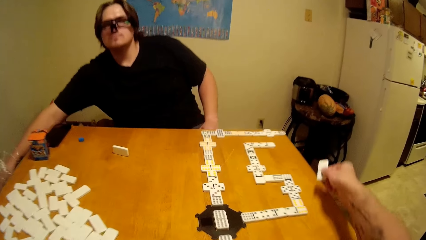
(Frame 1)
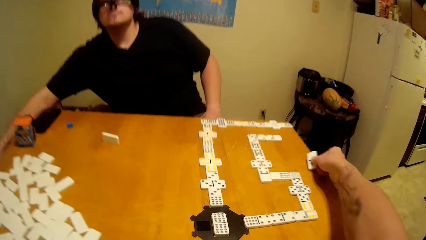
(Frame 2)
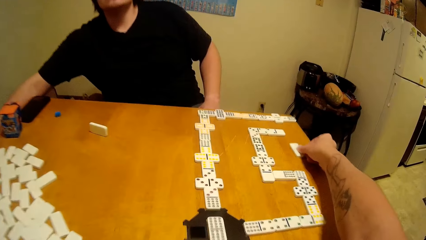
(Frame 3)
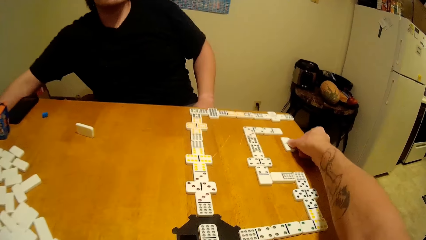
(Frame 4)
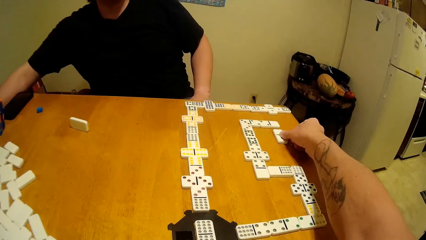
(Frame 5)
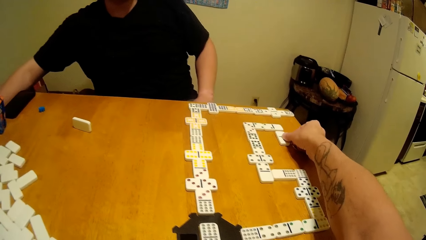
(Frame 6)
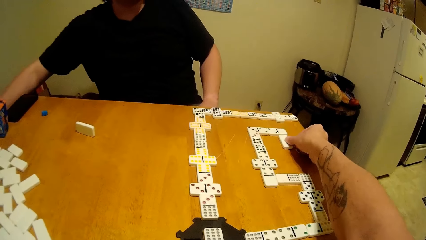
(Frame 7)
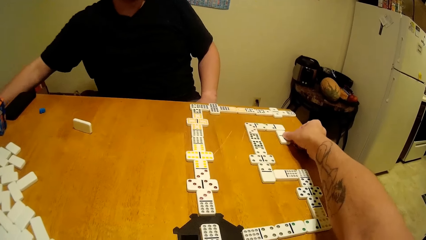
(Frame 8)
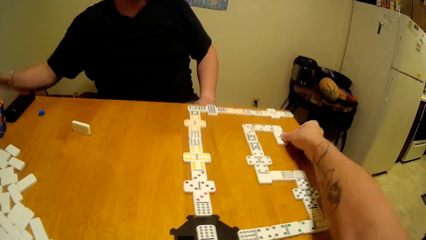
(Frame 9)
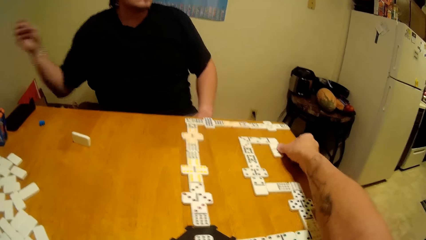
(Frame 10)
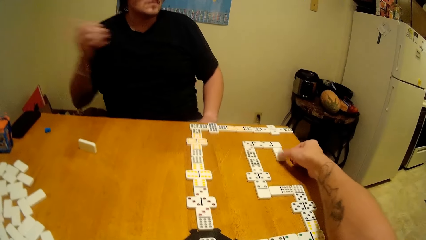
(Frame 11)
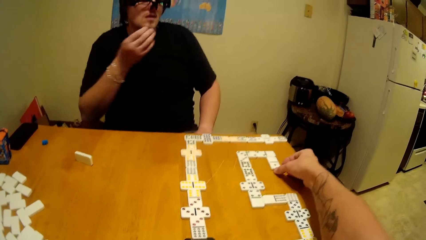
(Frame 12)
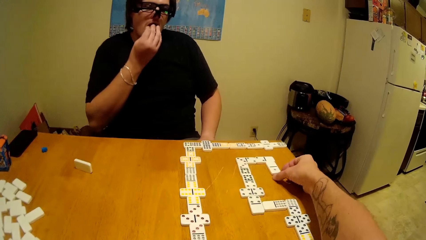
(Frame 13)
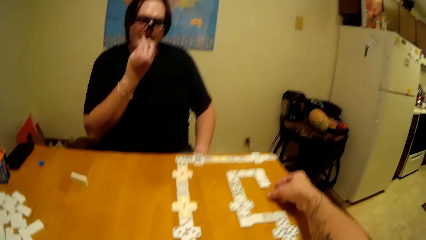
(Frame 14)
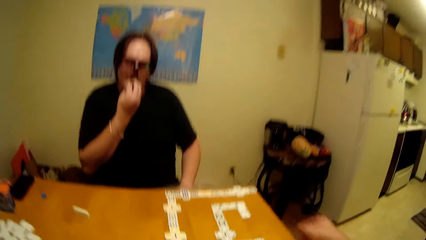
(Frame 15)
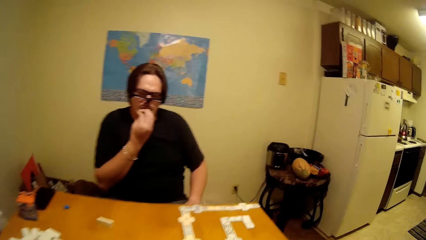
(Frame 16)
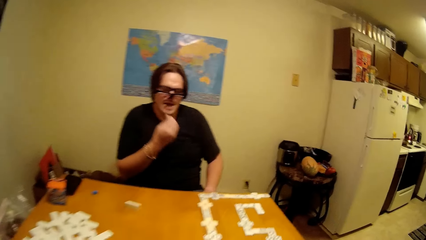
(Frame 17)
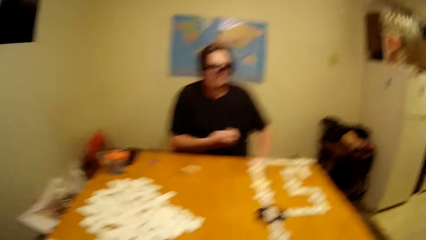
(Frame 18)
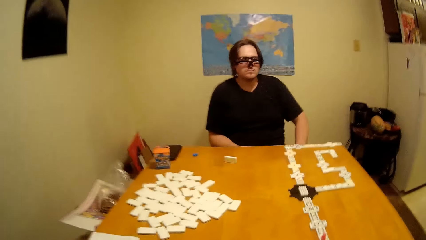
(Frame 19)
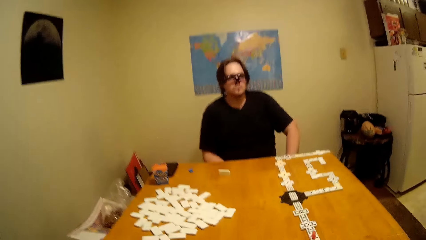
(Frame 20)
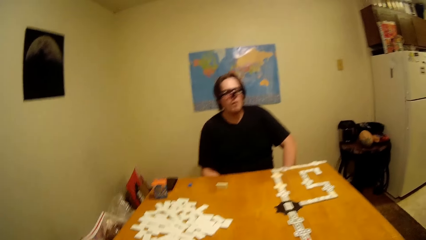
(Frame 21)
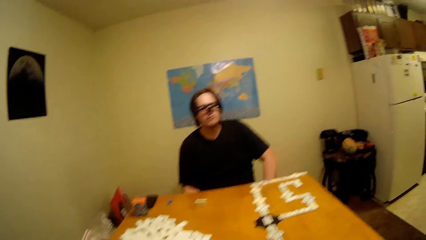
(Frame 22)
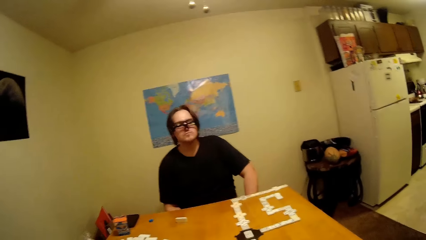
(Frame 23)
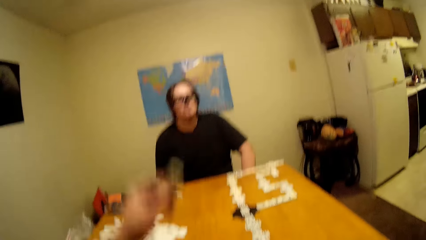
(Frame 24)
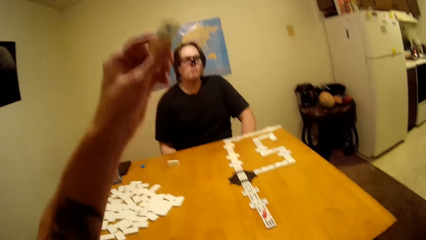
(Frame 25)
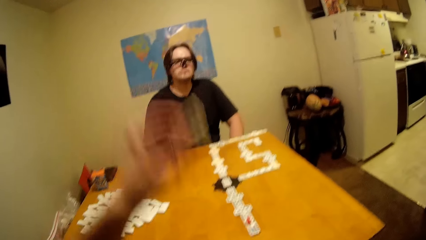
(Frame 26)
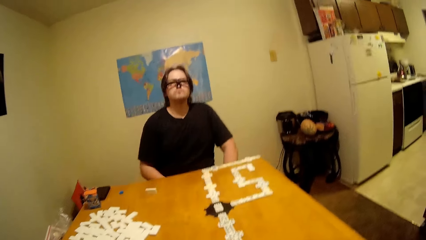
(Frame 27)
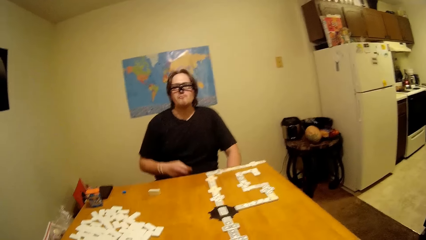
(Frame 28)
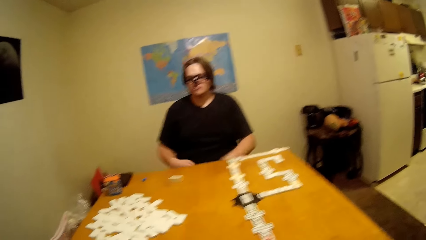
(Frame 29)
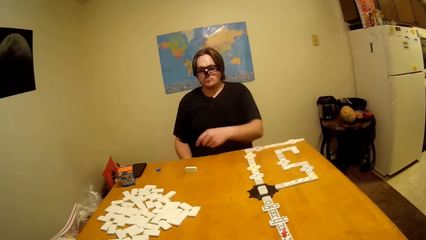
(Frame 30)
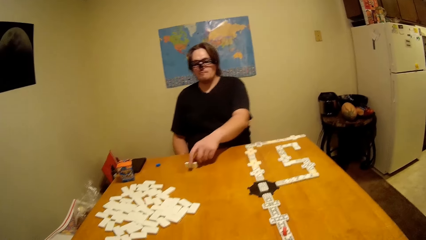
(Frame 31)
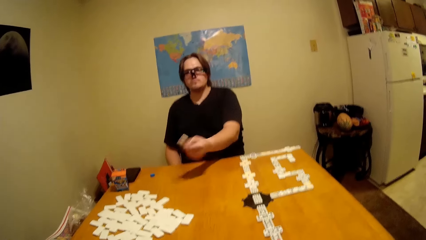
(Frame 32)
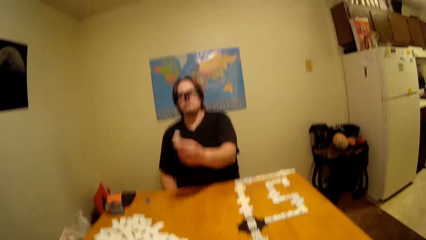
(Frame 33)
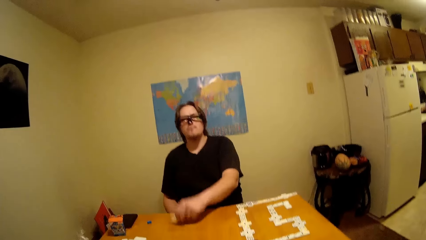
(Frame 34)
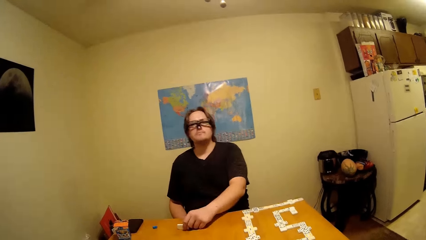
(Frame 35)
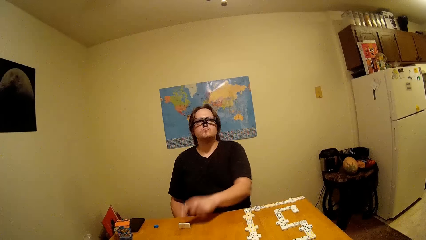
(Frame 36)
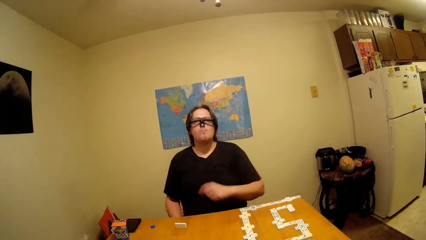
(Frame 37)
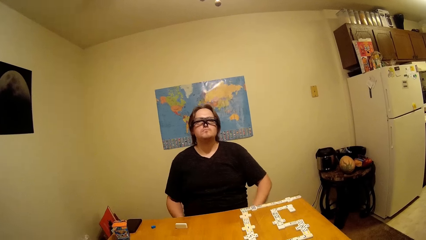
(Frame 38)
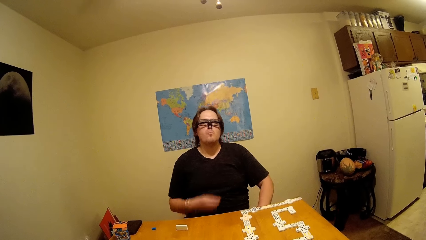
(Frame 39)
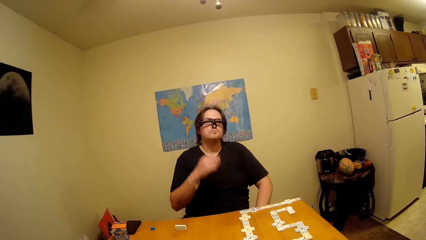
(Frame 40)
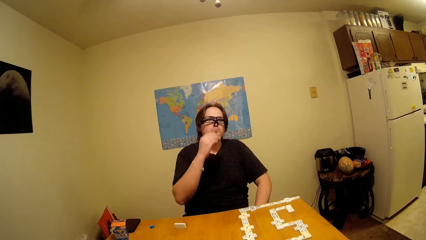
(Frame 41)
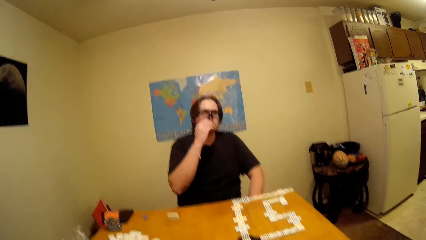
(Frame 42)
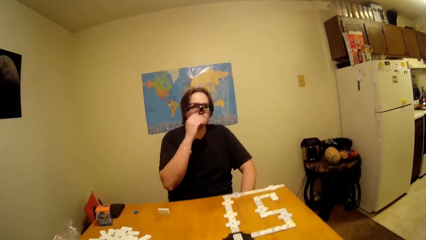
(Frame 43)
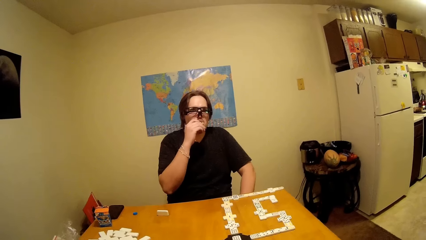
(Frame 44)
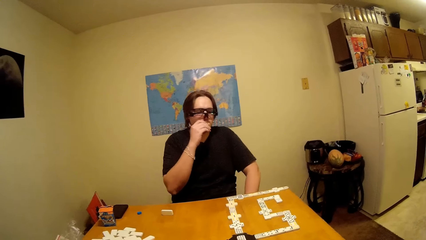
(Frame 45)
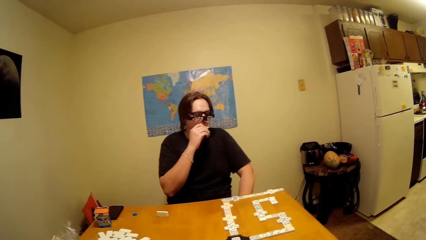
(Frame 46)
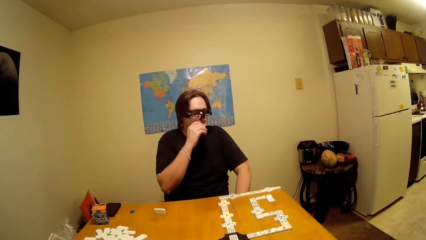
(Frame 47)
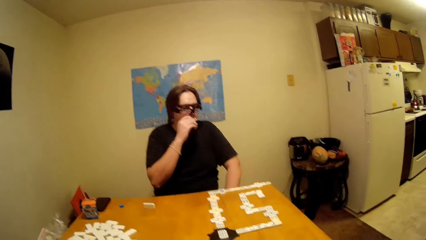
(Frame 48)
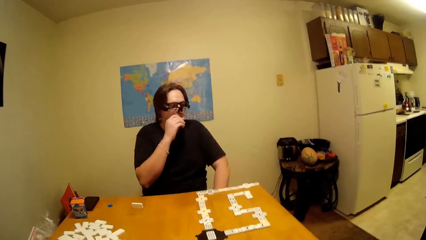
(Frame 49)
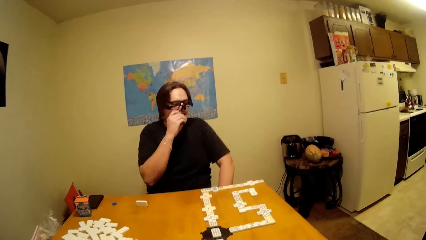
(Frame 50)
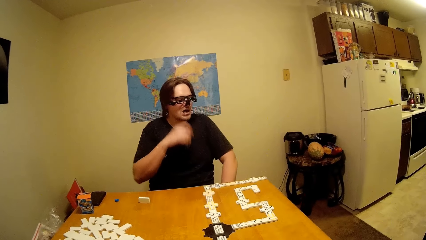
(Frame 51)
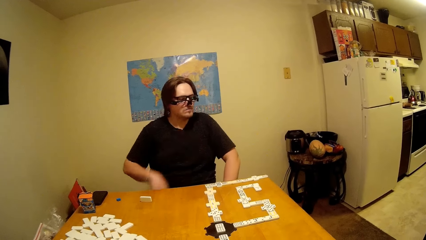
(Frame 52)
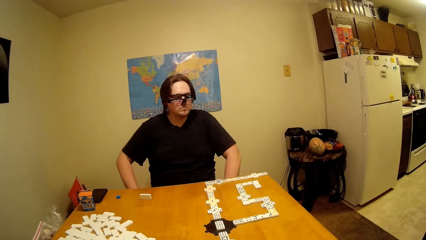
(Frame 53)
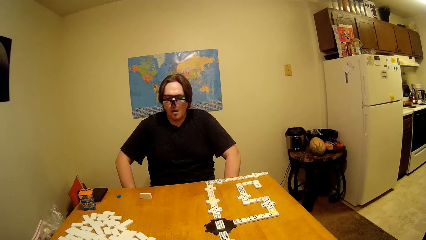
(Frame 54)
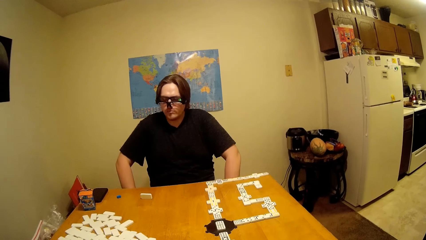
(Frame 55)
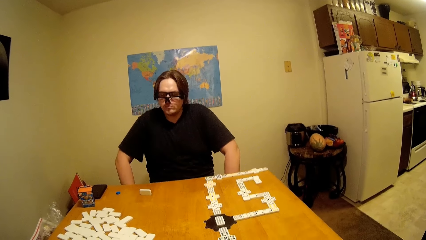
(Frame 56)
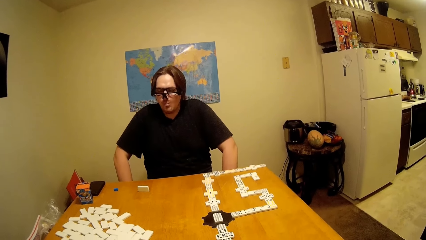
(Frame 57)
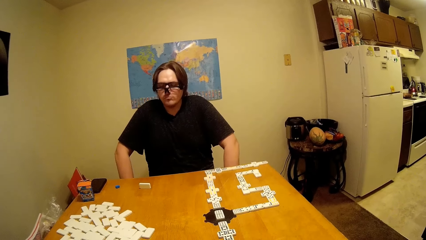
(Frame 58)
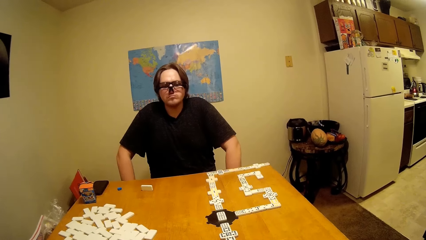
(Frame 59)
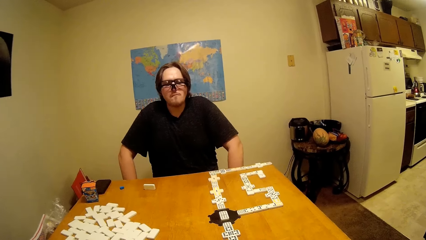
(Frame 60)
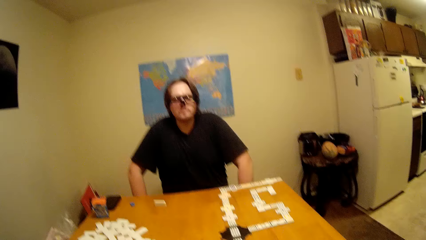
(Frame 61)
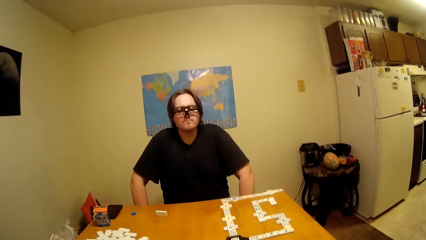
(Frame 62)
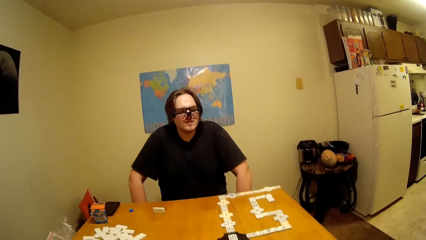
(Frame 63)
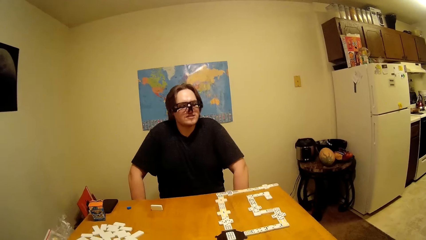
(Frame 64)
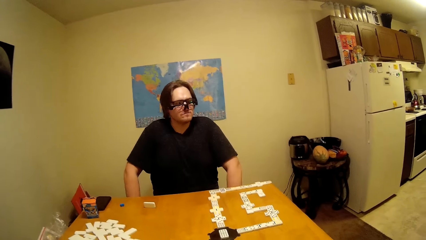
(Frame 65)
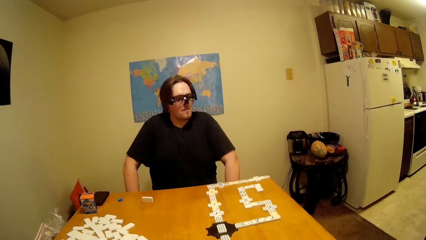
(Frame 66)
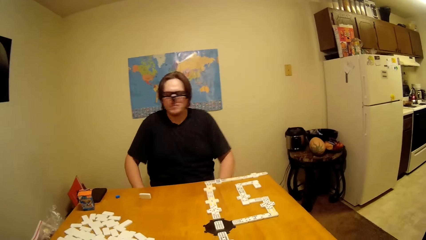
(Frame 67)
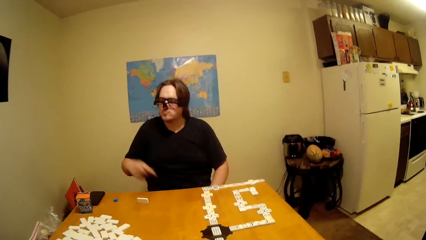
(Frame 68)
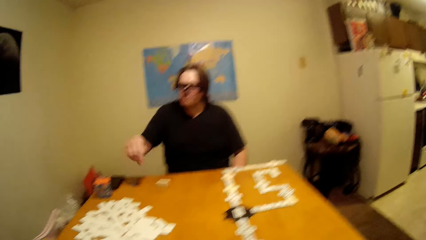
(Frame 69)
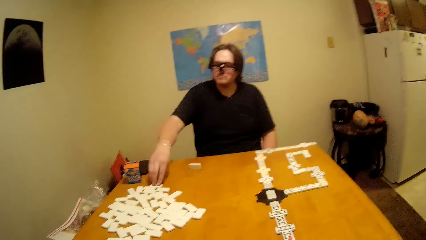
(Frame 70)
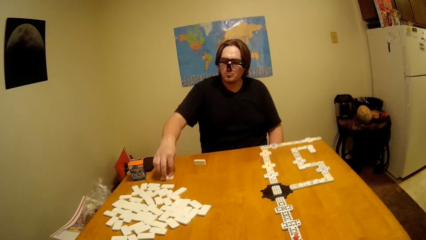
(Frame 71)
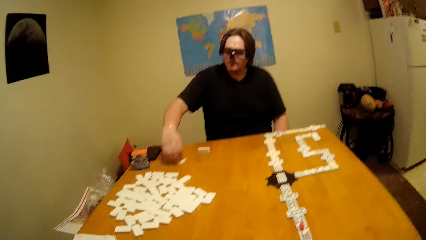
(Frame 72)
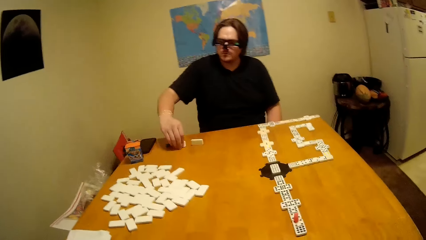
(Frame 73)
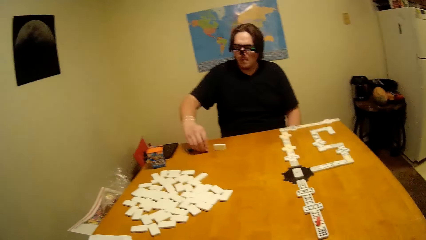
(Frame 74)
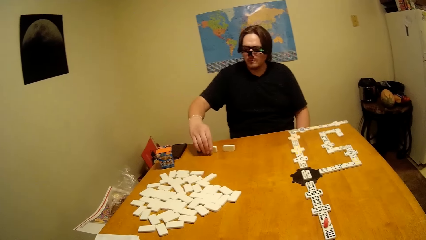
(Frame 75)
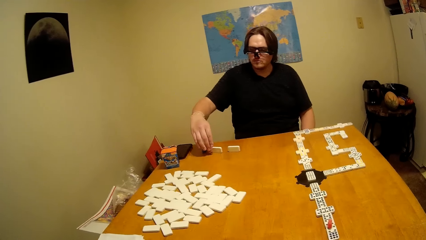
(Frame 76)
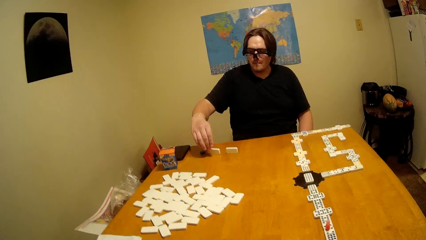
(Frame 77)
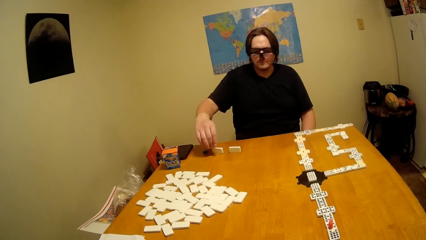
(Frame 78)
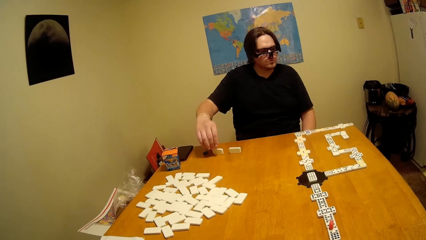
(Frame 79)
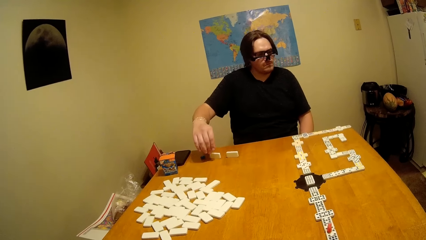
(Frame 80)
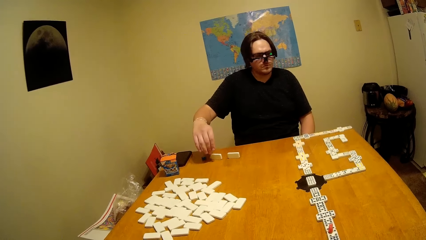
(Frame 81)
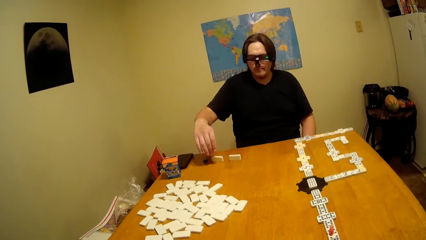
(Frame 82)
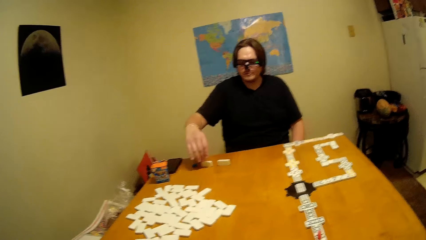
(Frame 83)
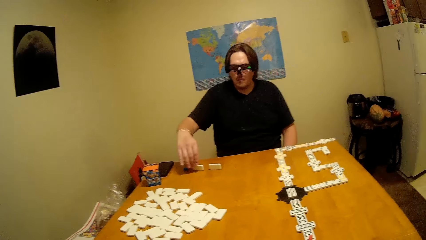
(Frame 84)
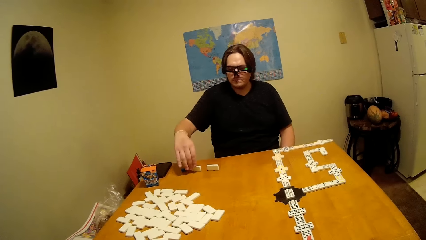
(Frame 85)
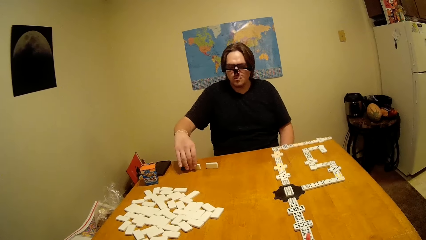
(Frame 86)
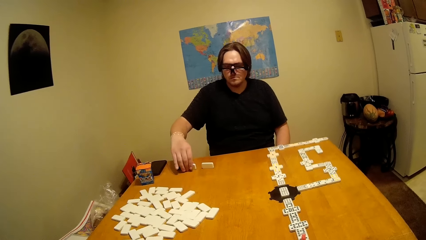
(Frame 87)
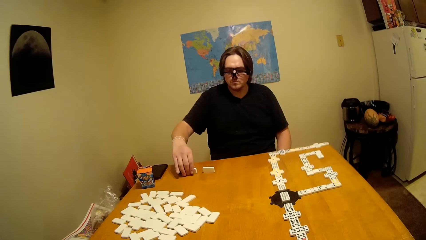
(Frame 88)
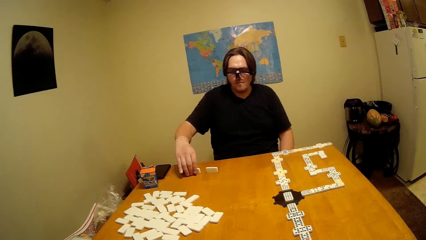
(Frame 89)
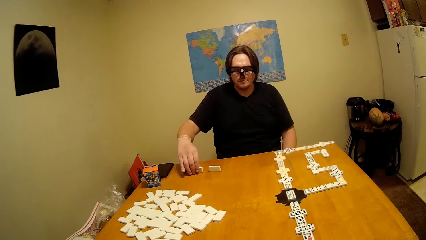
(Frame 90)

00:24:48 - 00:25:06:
A man picks up a cookie from the paper. The camera wearer arranges a domino or block on the table. The man puts the cookie in the mouth and eats the snack. The camera wearer raises the domino. The man raises a domino, puts the block in the mouth, picks a block, and holds a domino.
